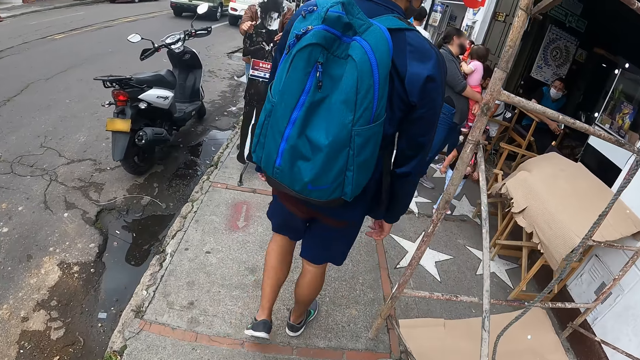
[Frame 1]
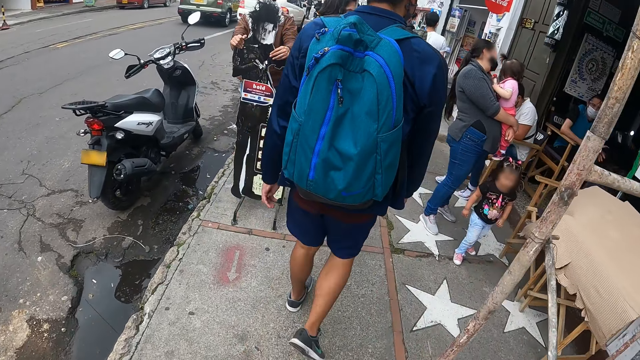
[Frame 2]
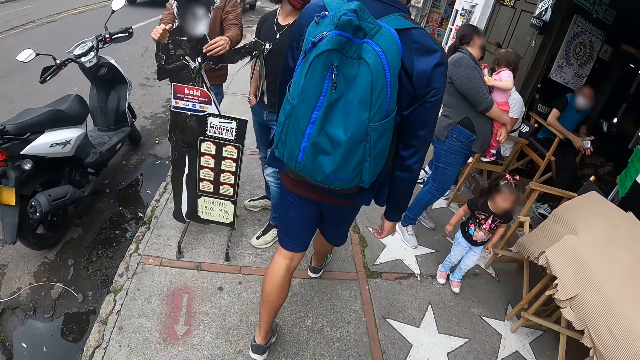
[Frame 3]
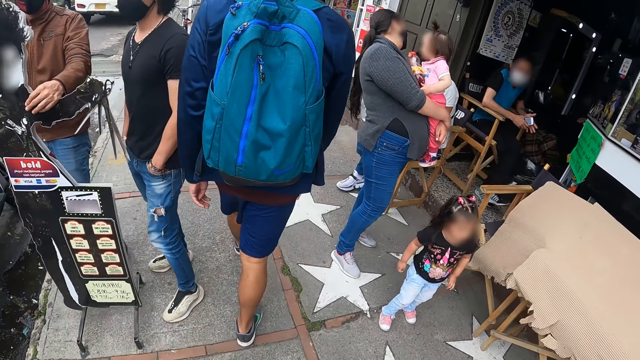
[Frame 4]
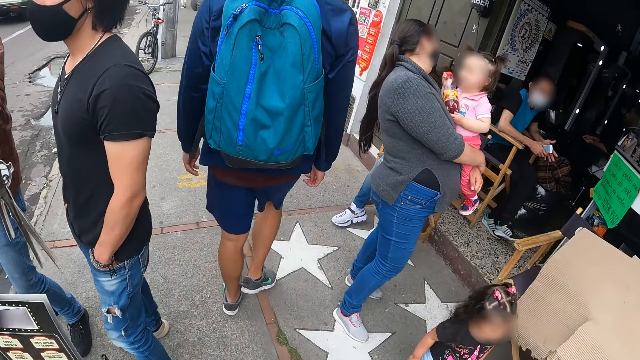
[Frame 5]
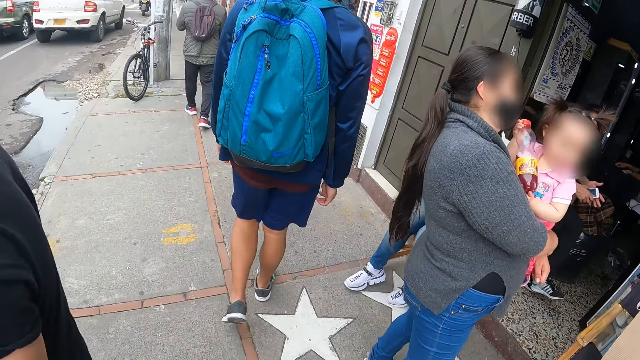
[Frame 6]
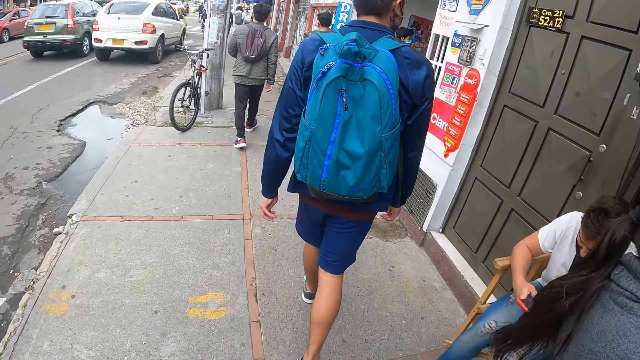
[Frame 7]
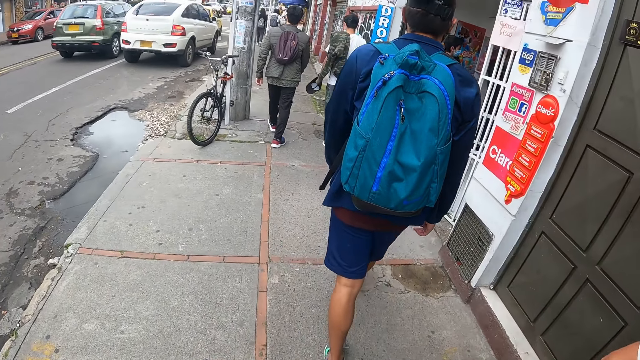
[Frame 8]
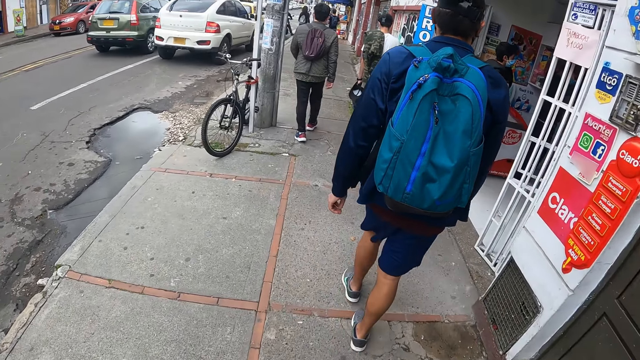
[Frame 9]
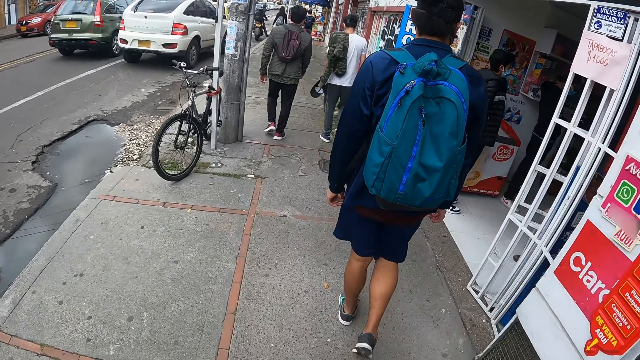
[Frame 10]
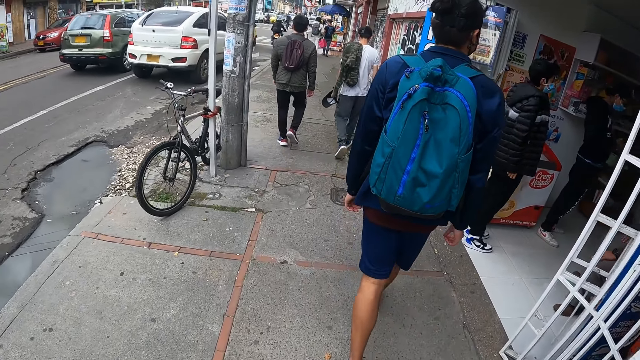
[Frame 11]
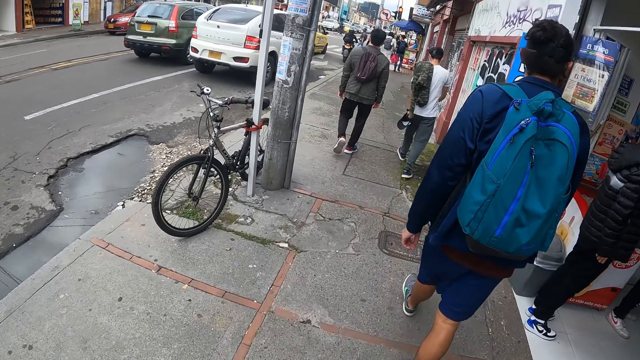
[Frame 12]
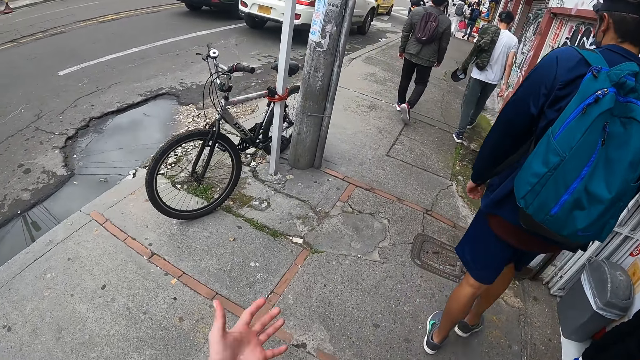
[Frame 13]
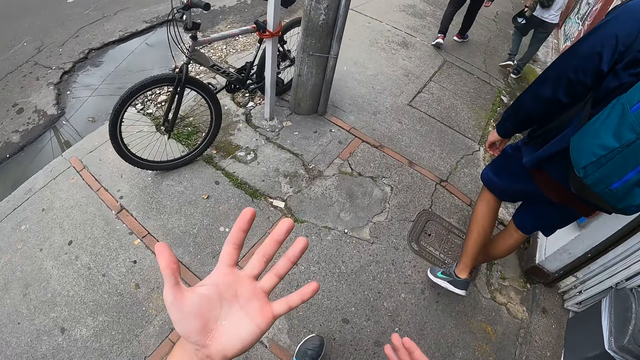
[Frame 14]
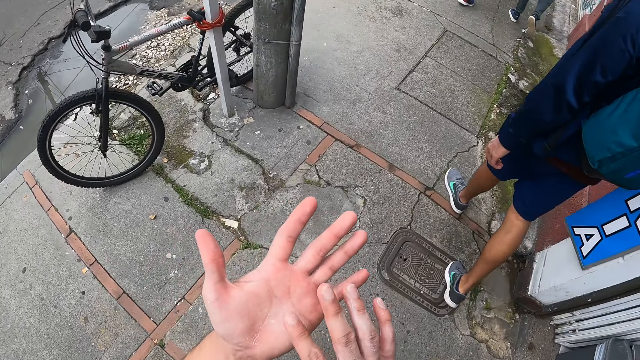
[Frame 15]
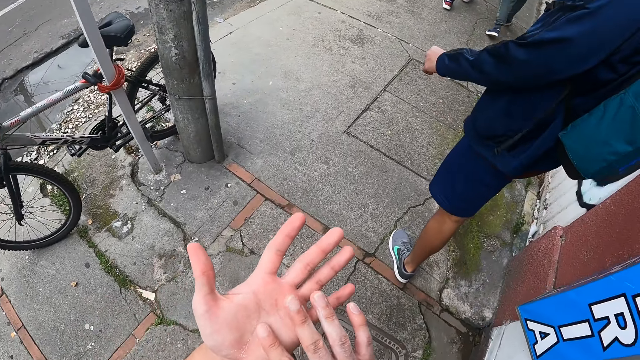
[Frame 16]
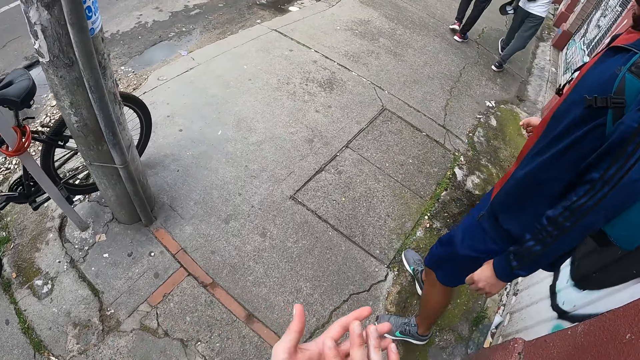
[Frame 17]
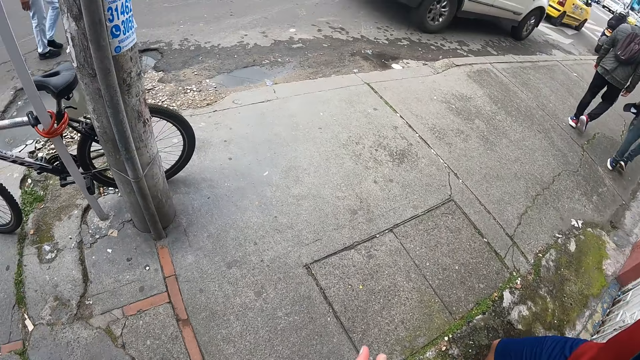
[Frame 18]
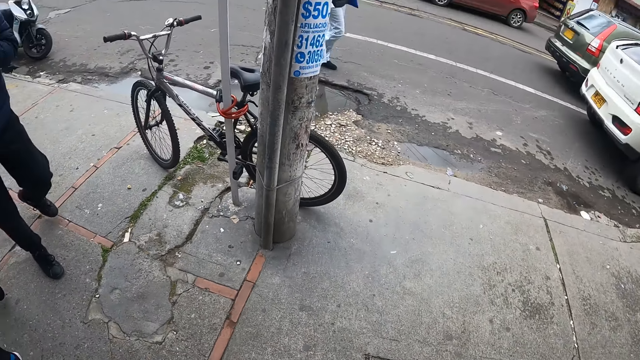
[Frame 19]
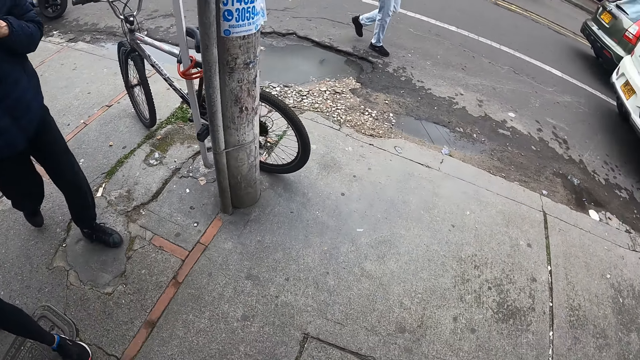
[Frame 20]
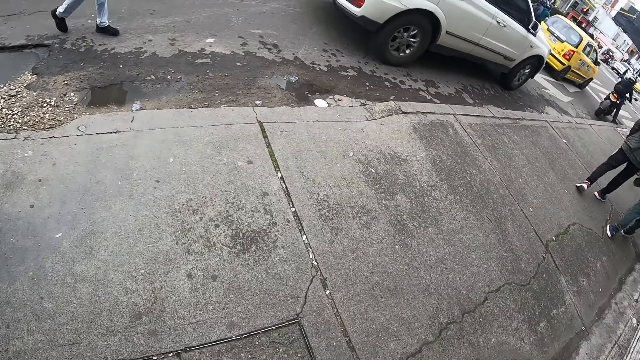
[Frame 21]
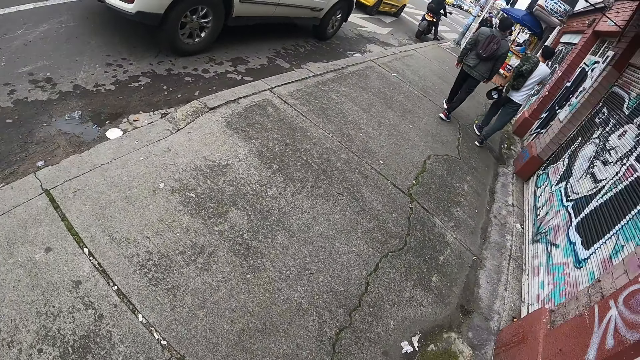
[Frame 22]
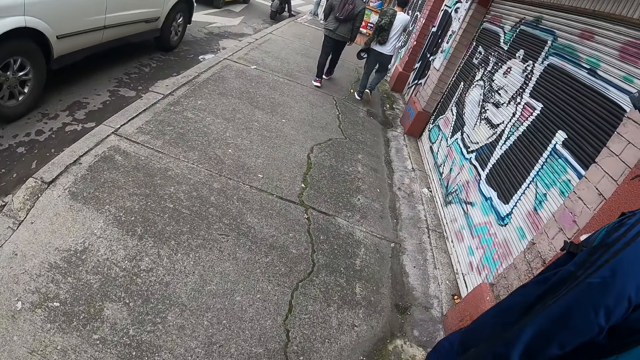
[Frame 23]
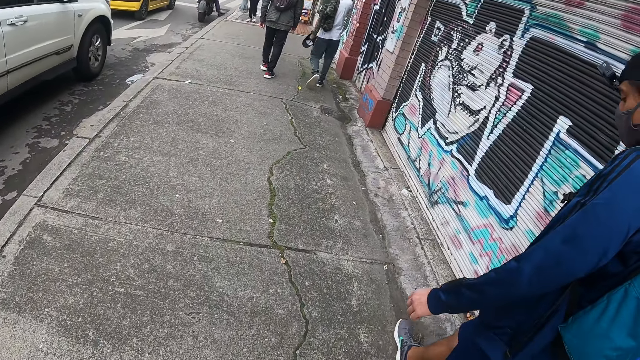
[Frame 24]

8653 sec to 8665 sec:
The camera wearer looks at the hands. He touches his left hand with his right hand. He wraps both hands. He turns around the sidewalk.

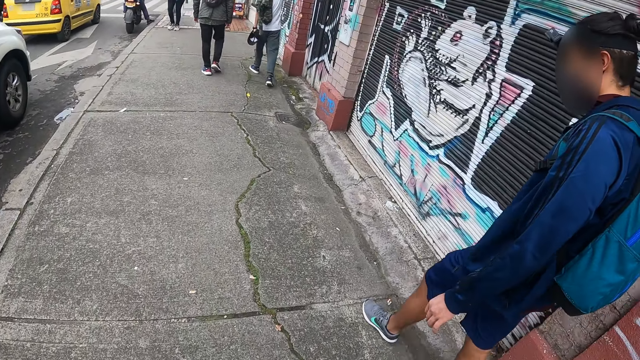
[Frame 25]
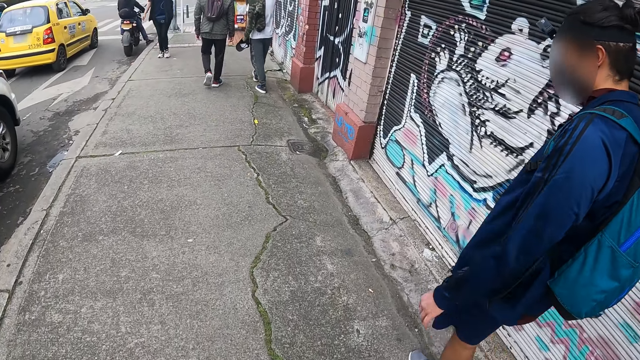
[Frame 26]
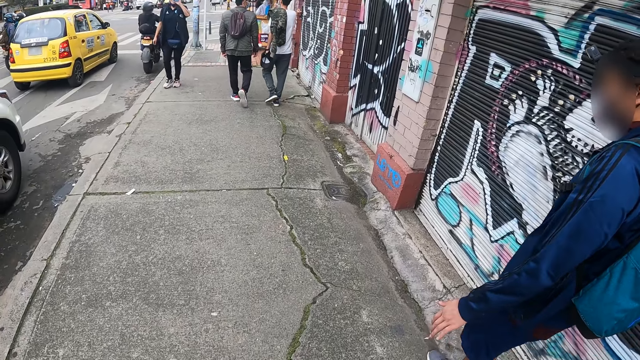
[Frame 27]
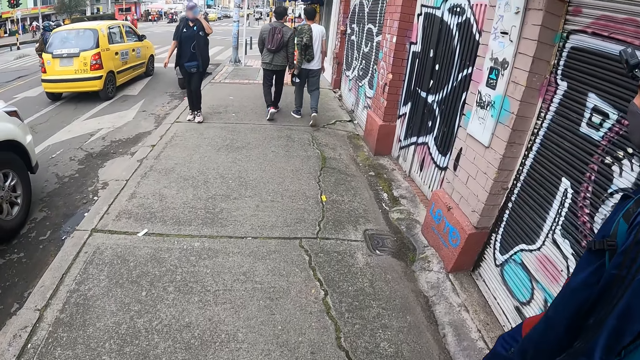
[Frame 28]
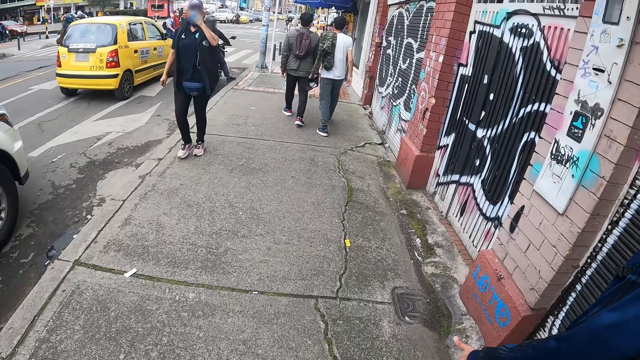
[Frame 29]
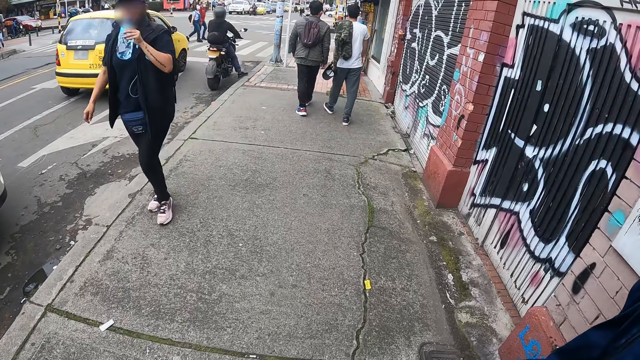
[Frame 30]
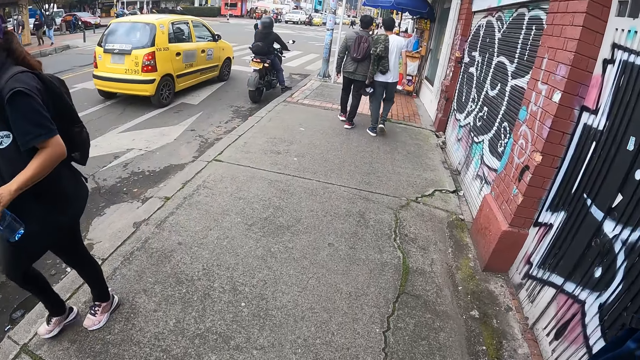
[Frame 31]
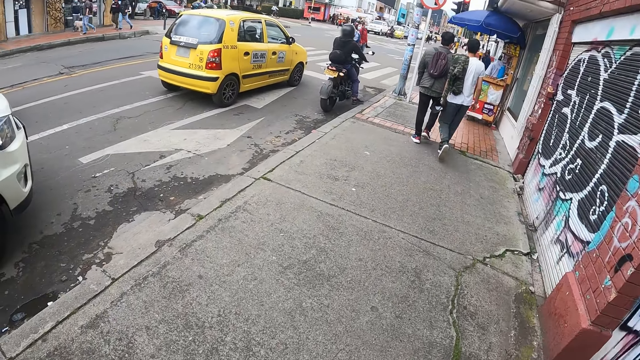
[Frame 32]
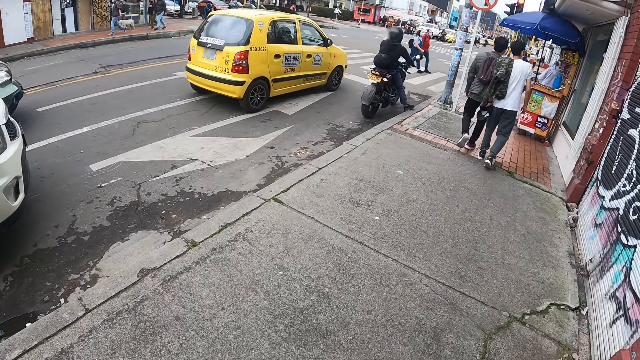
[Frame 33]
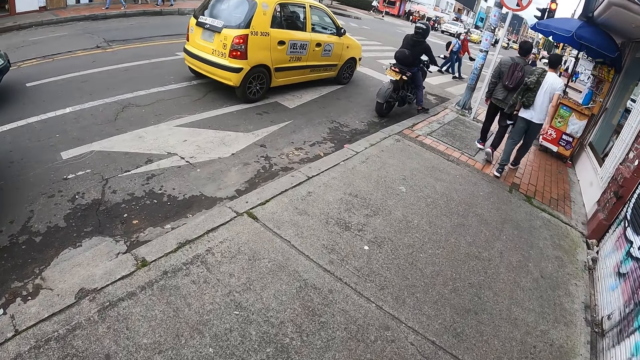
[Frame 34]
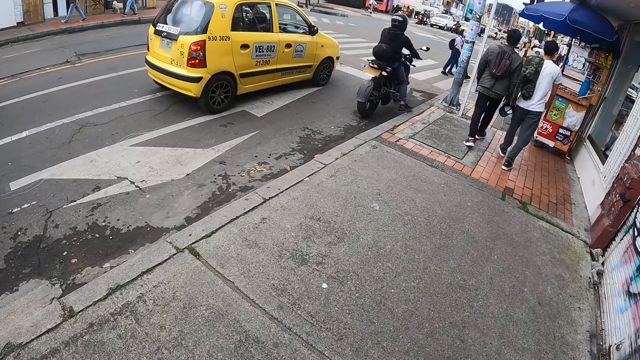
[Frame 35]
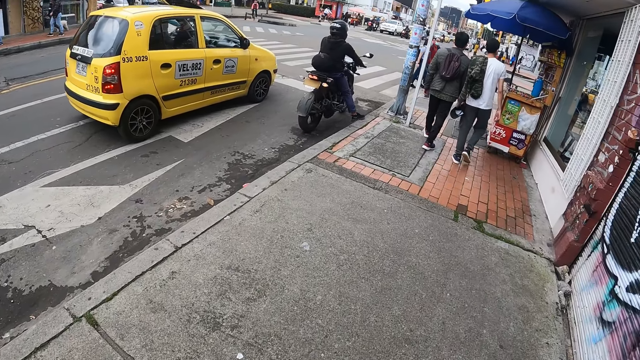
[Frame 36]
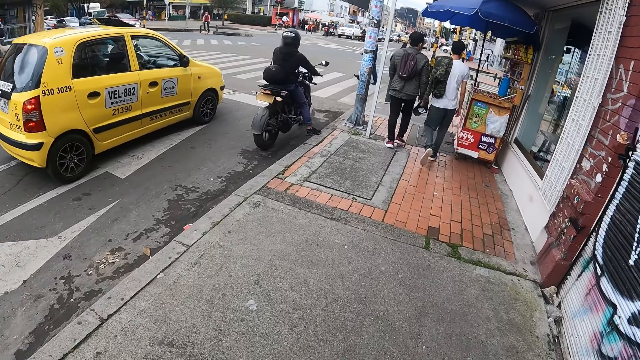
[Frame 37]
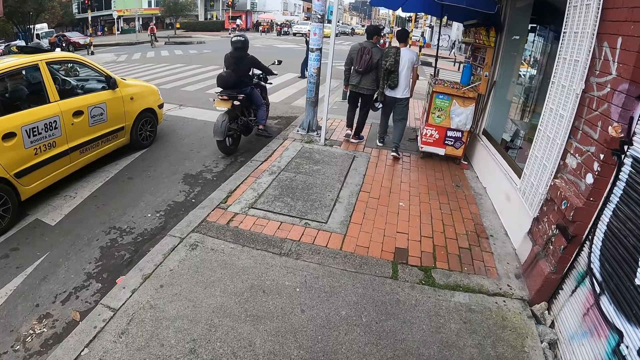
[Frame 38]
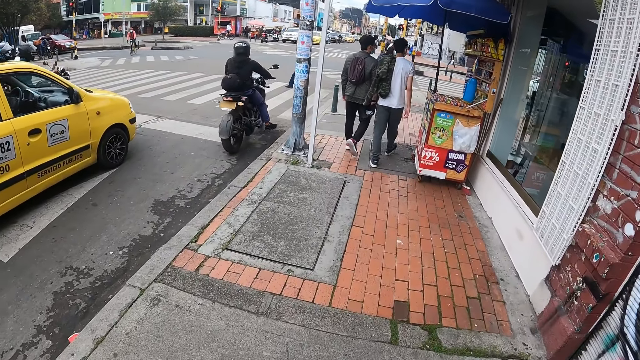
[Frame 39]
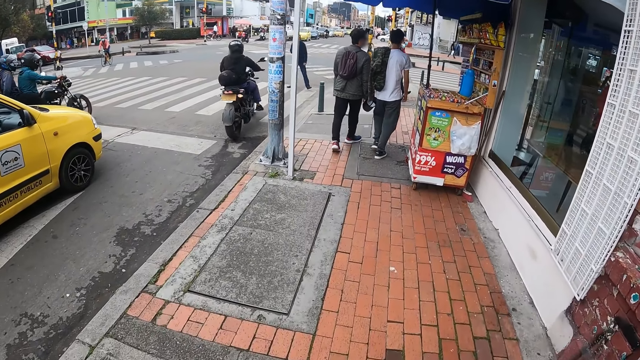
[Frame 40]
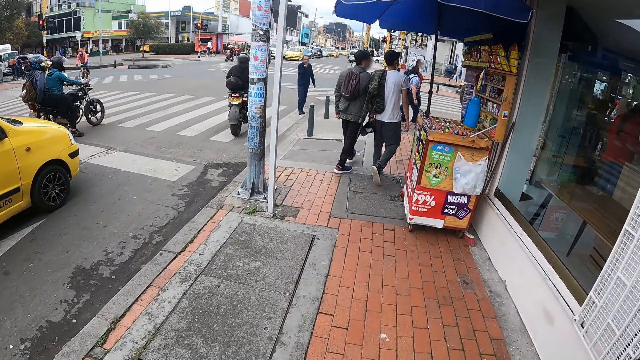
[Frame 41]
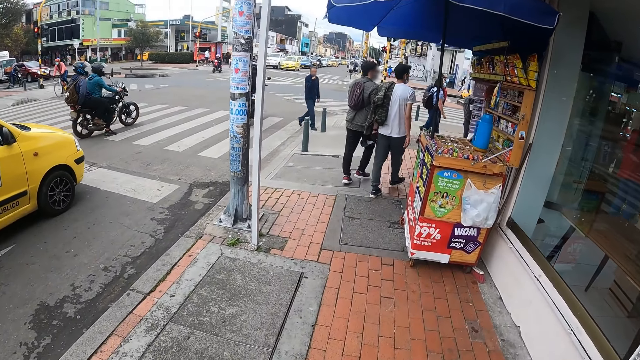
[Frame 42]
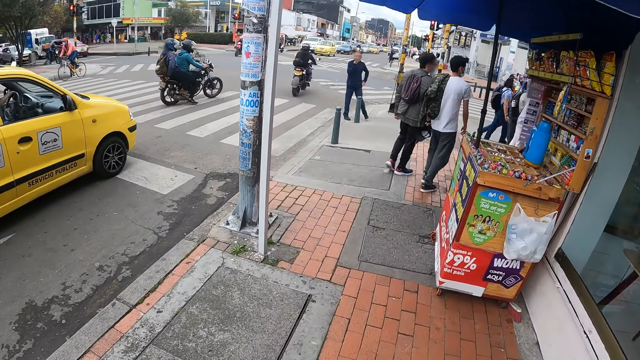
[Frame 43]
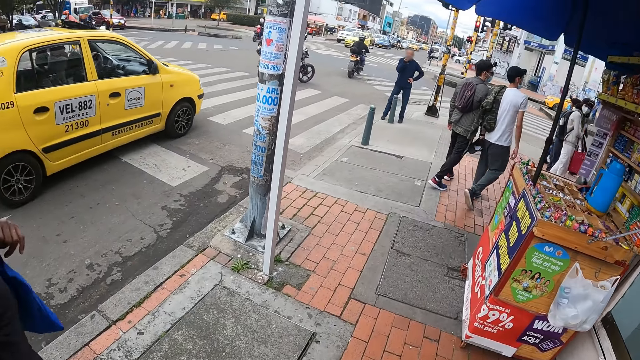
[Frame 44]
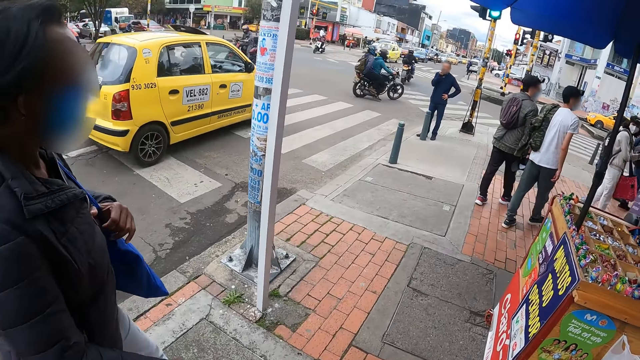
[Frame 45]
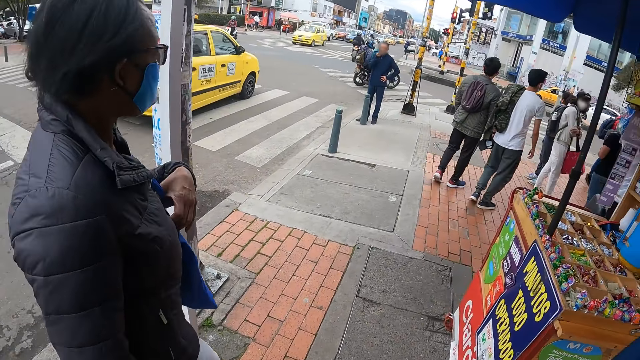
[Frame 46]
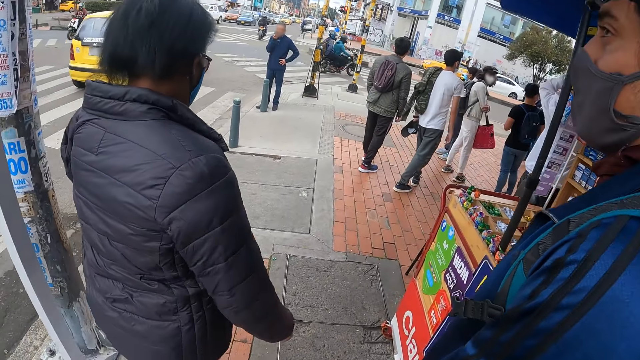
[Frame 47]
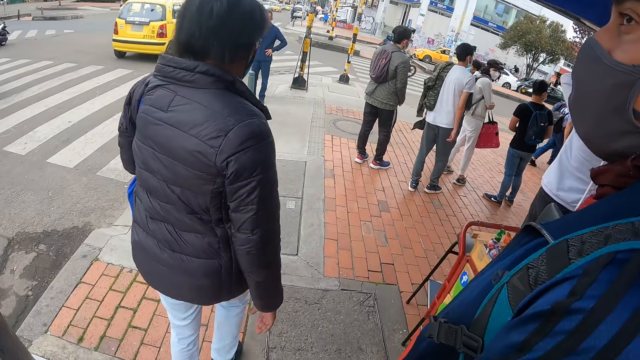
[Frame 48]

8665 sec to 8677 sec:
The camera wearer walks along the sidewalk. They walk past a woman.
